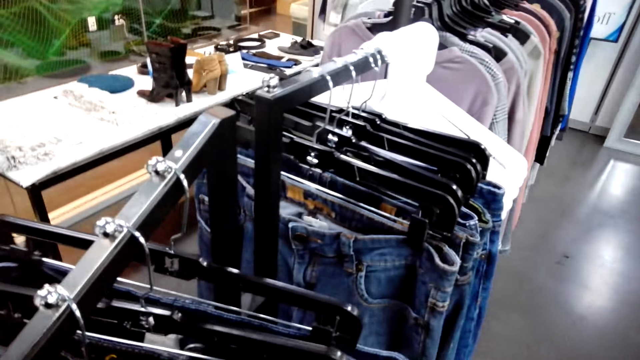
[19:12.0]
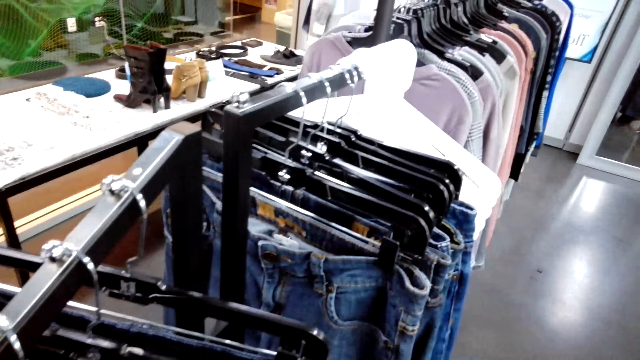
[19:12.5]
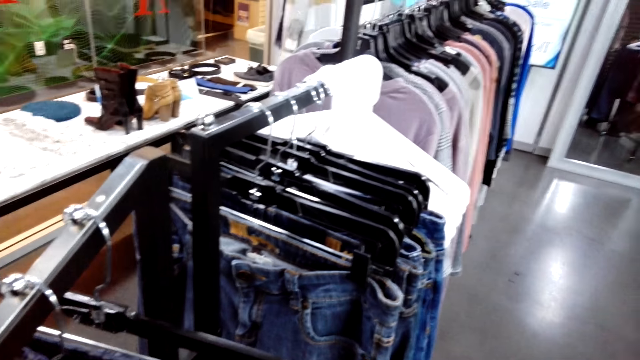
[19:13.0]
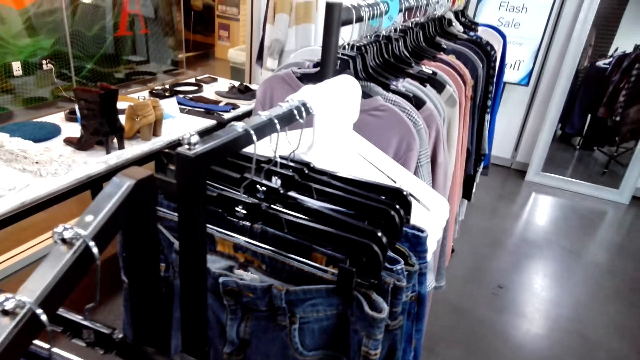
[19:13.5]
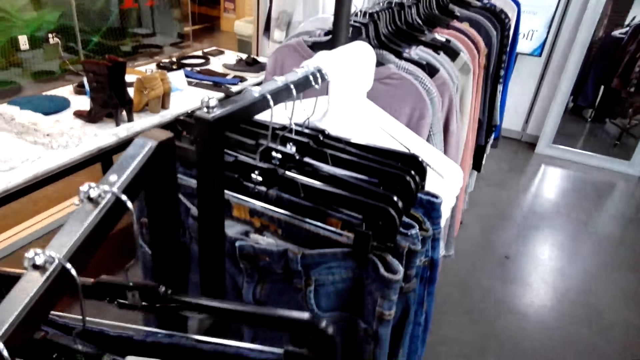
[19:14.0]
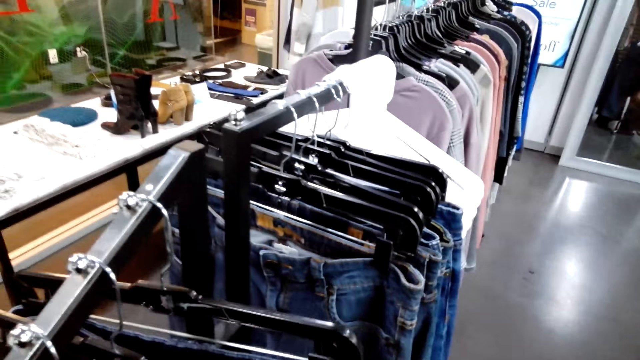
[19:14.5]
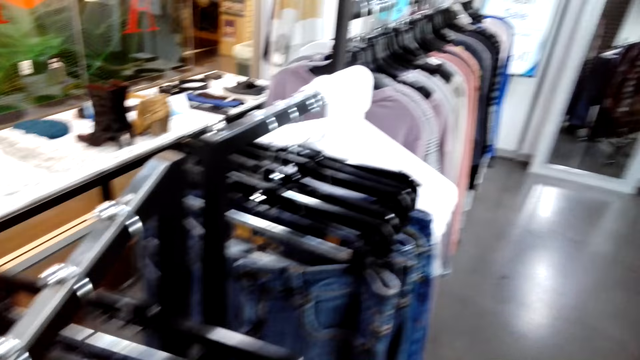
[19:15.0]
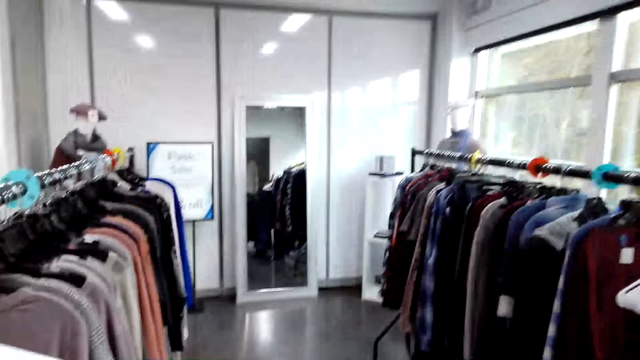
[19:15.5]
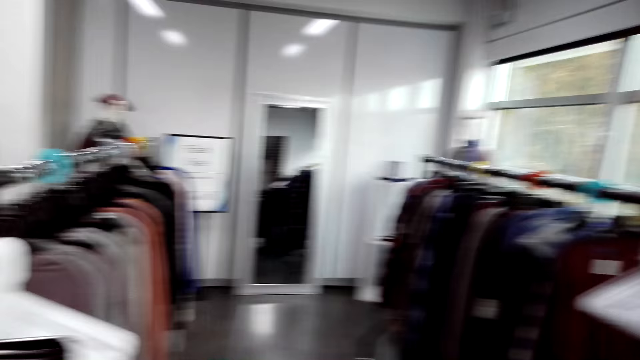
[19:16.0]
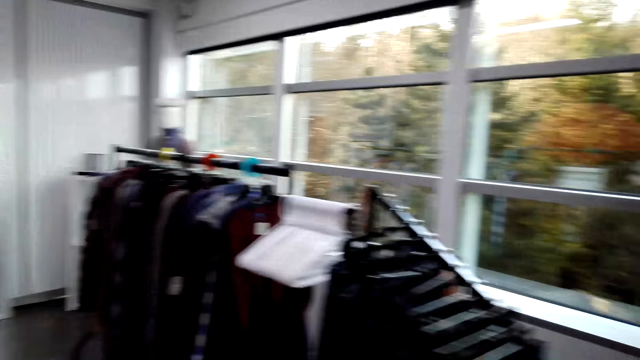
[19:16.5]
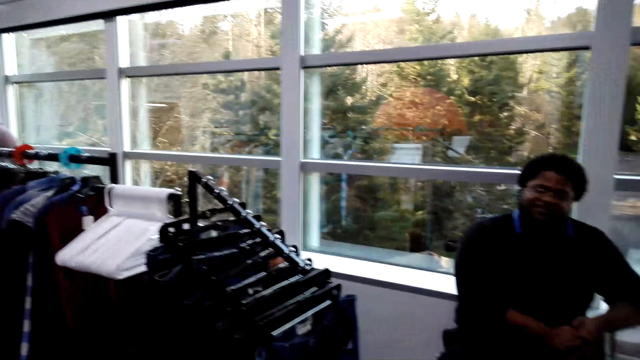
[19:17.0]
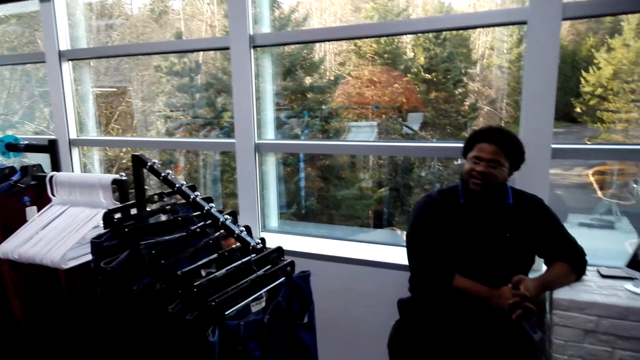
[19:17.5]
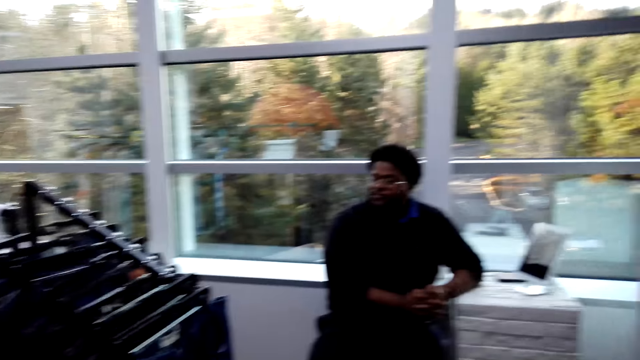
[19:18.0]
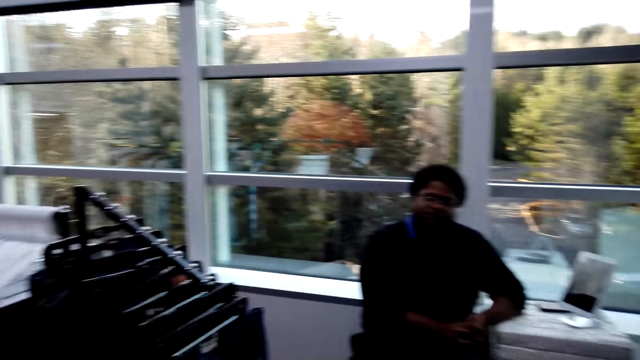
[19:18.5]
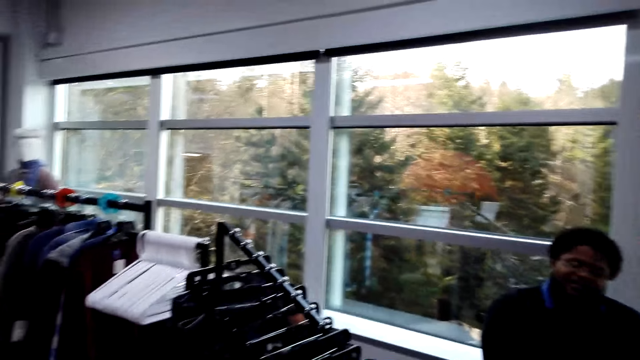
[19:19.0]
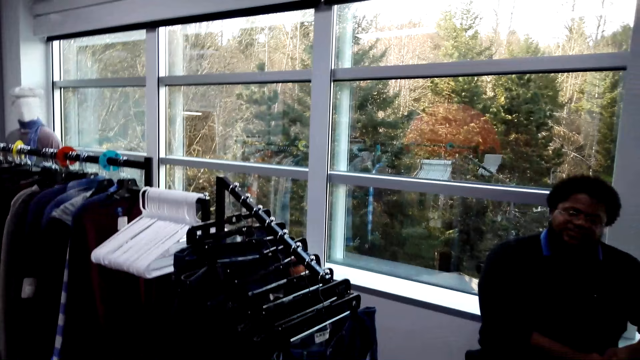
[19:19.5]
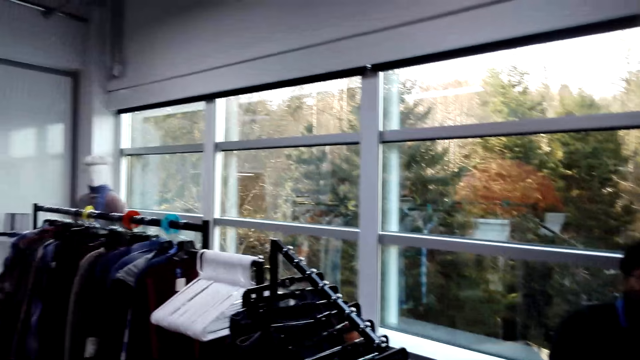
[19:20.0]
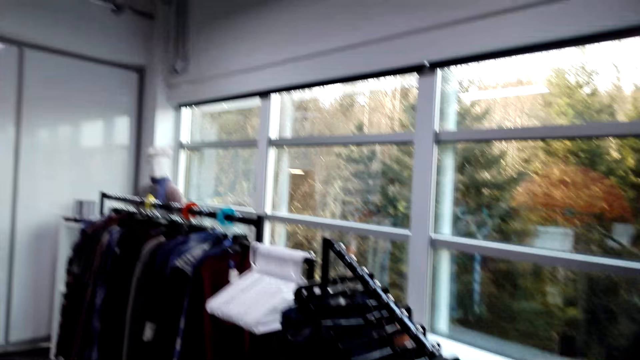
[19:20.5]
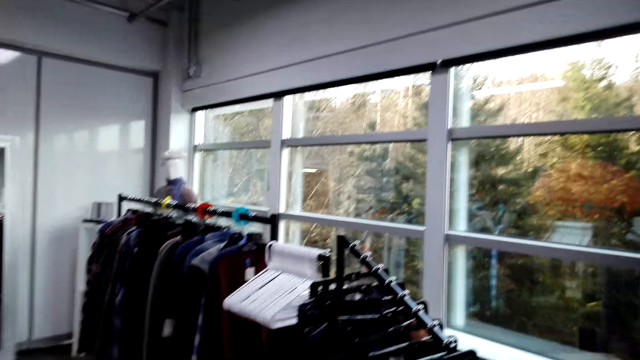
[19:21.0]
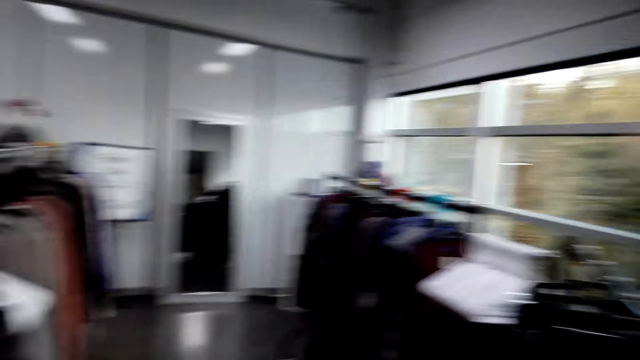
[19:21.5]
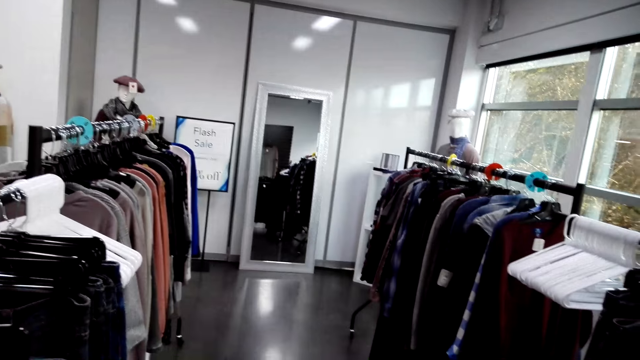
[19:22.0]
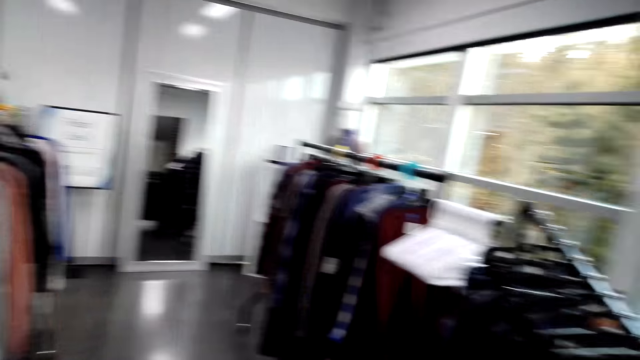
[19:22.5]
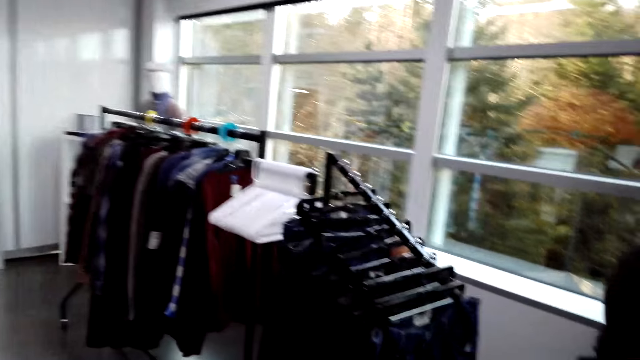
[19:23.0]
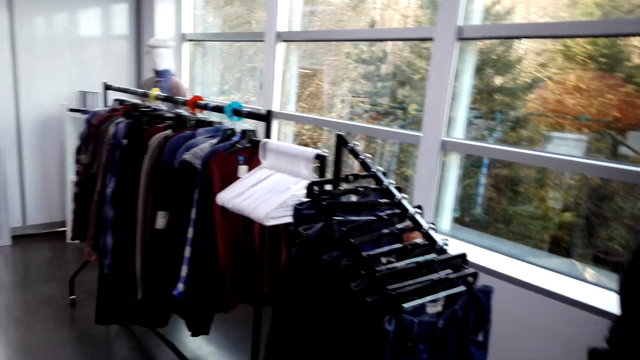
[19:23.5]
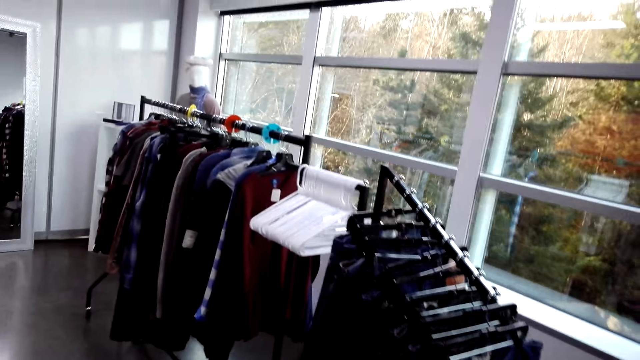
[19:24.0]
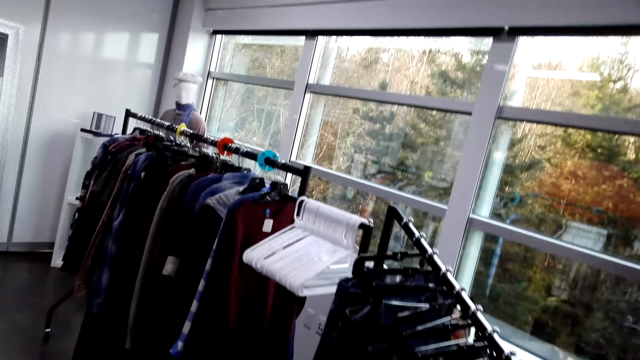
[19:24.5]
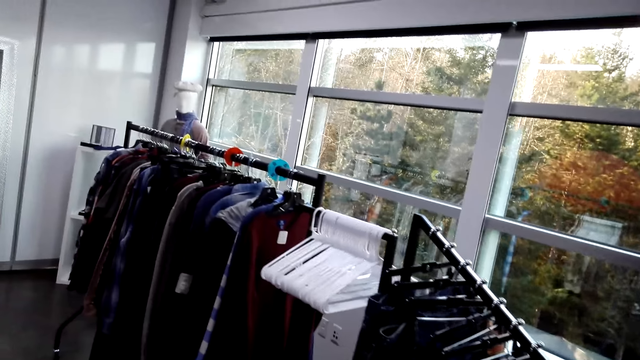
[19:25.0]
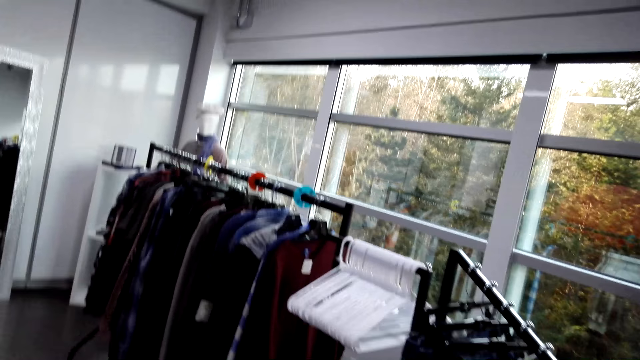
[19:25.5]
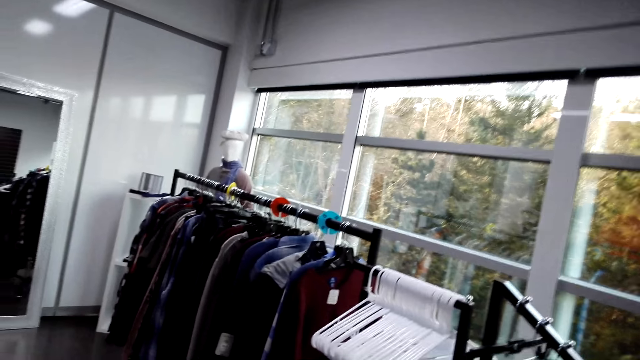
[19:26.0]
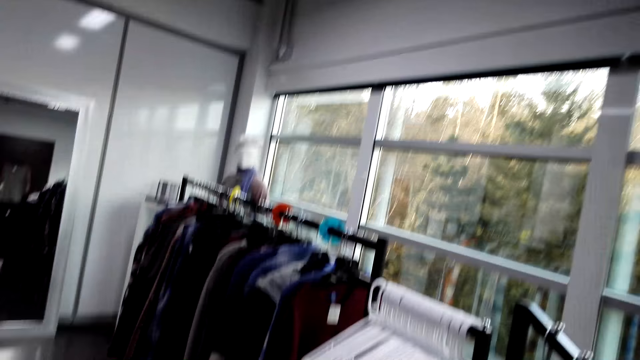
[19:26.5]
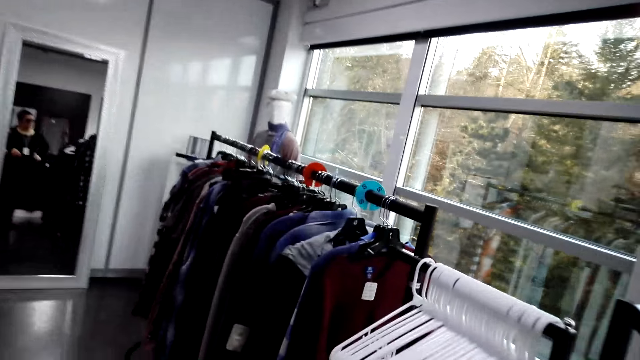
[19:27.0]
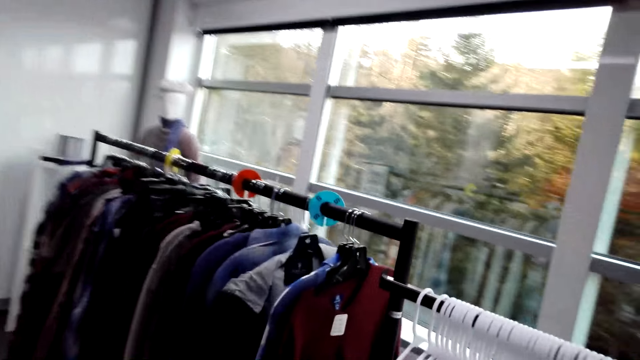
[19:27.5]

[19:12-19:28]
The camera wearer holds pants. They touch clothes on the hangers. They walk around. They talk to a man. They look around. They walk around.

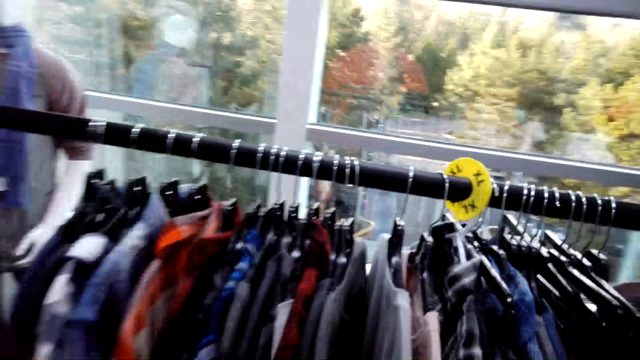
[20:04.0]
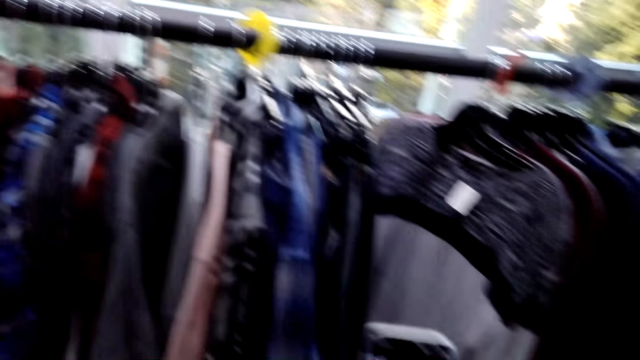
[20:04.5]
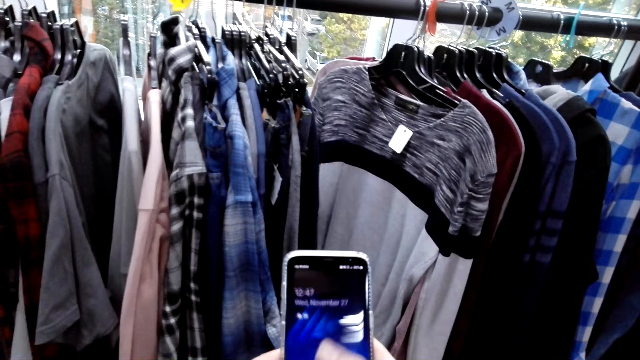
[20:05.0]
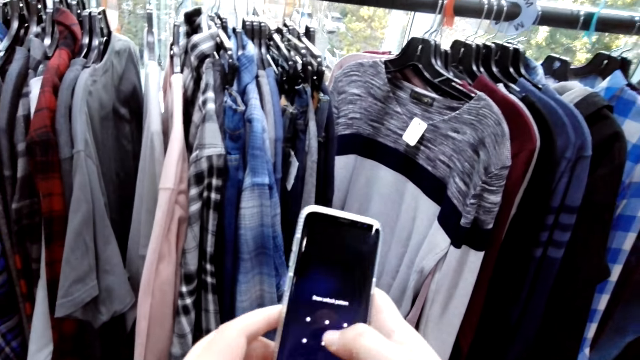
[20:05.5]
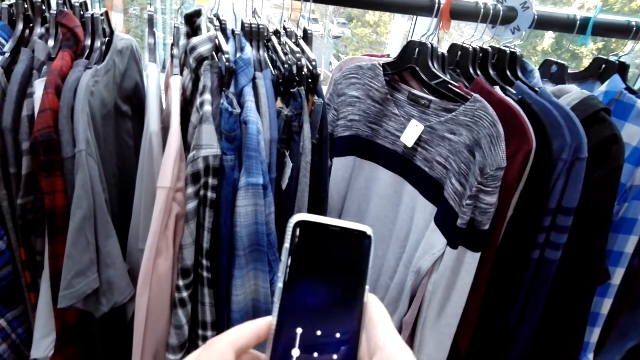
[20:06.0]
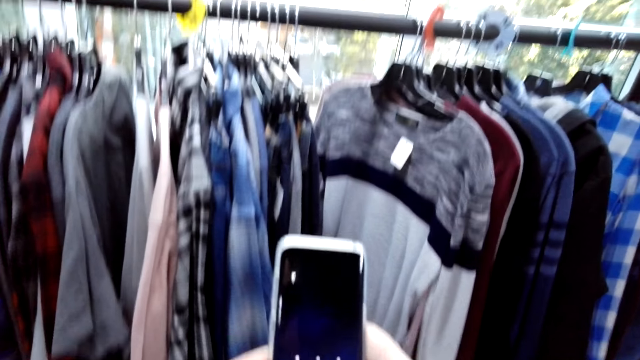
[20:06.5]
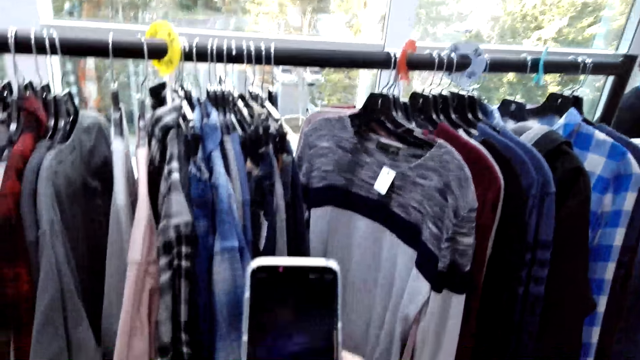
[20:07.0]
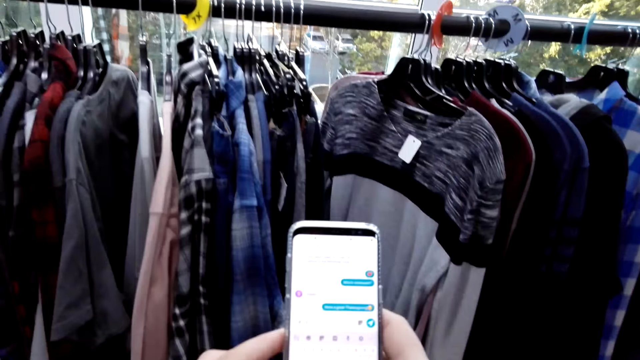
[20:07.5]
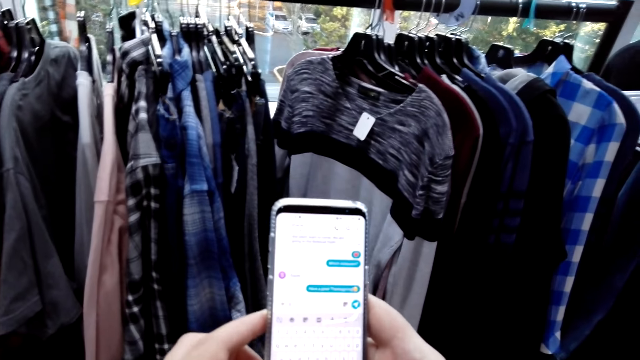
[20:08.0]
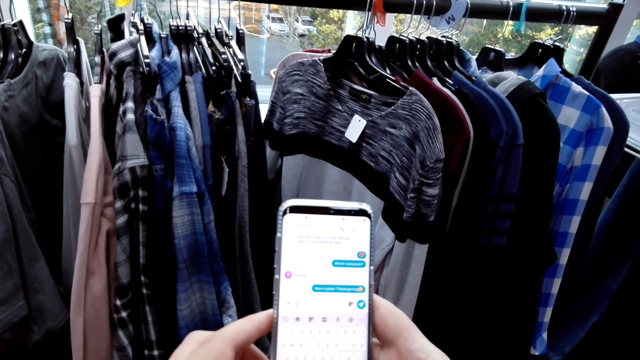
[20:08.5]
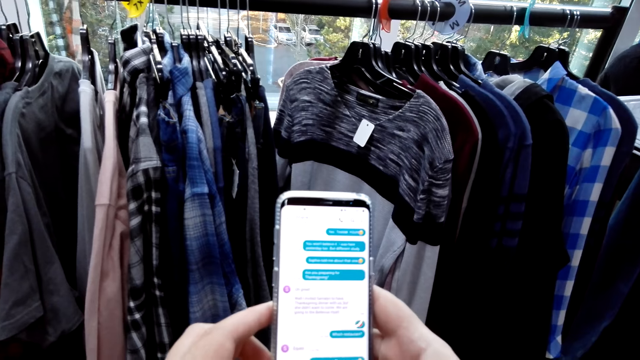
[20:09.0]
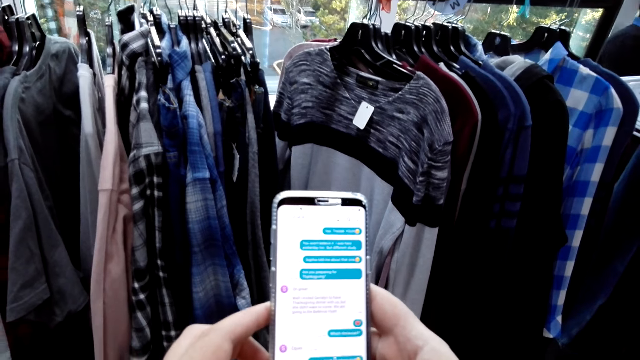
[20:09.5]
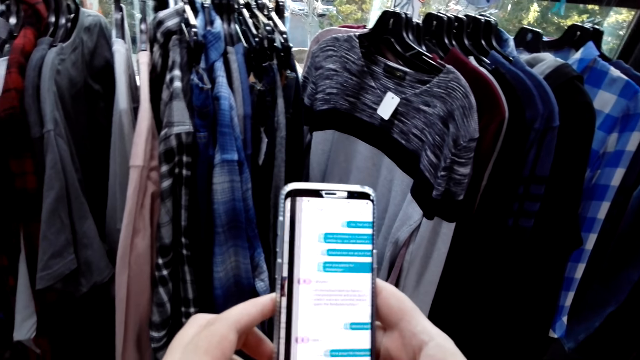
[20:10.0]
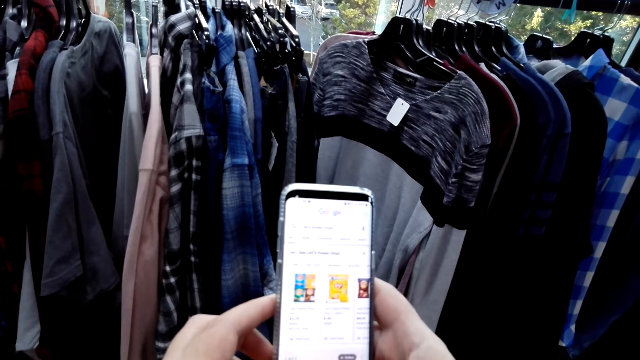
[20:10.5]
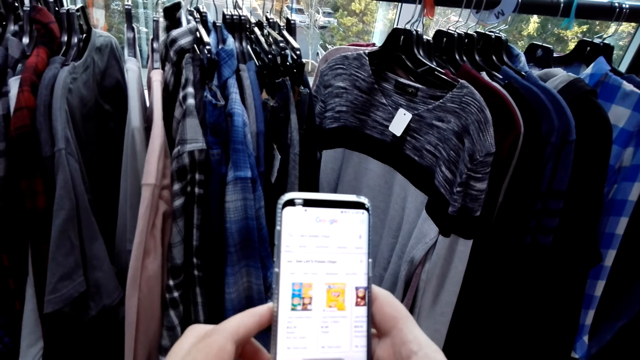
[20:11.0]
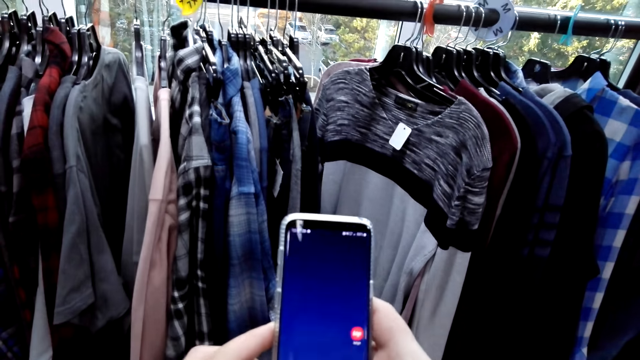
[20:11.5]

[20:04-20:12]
The camera wearer holds a phone. They scroll through the phone. They type on the phone.
